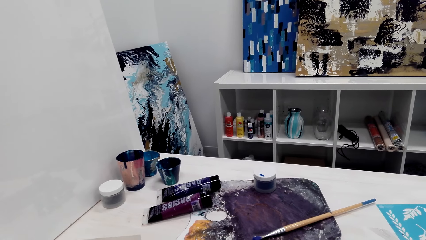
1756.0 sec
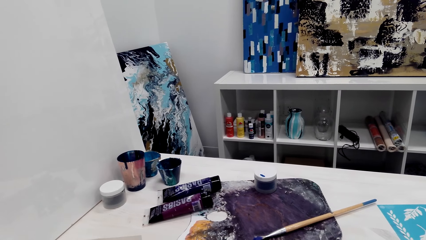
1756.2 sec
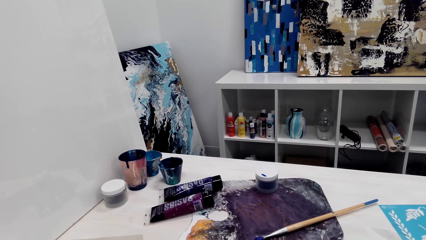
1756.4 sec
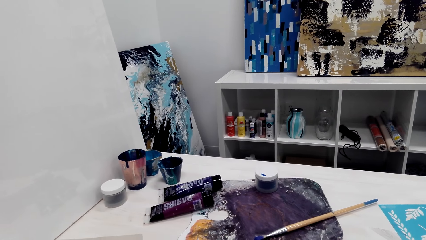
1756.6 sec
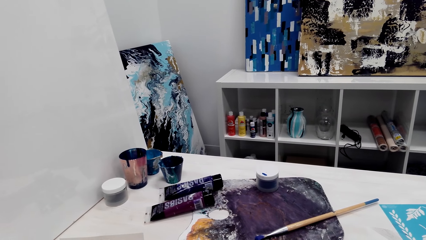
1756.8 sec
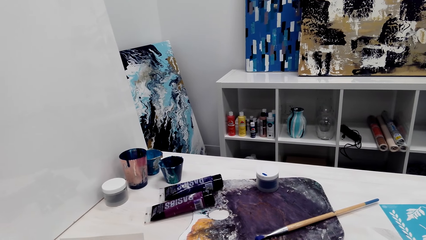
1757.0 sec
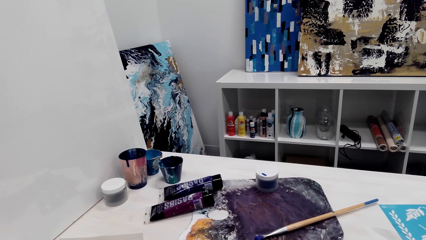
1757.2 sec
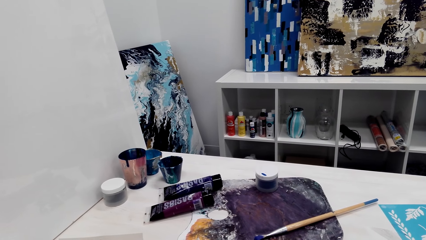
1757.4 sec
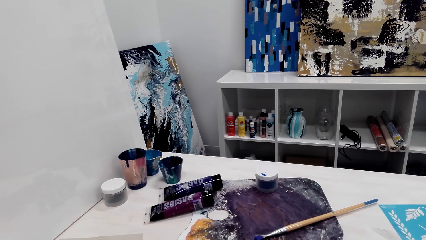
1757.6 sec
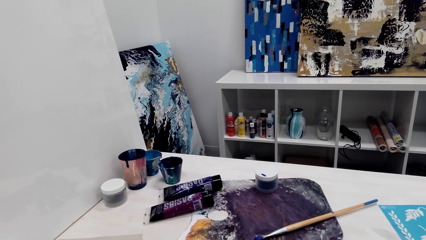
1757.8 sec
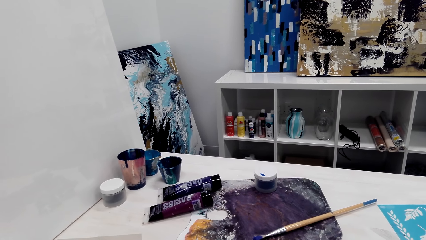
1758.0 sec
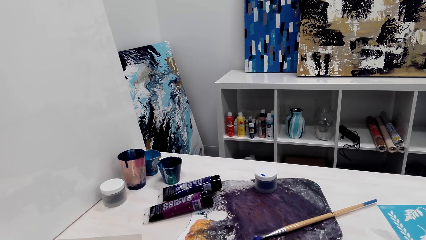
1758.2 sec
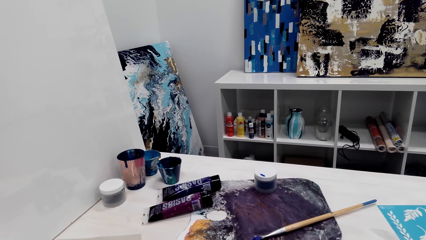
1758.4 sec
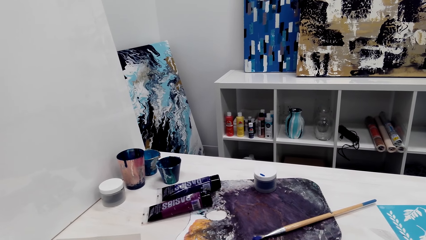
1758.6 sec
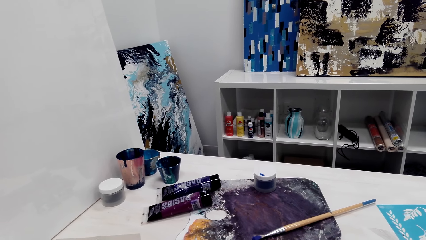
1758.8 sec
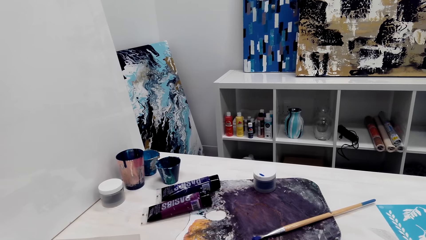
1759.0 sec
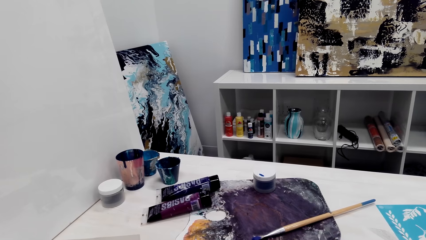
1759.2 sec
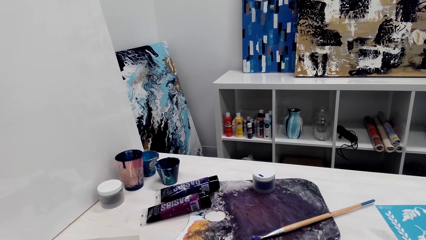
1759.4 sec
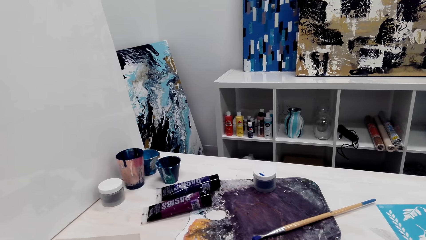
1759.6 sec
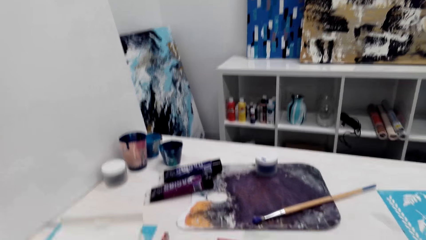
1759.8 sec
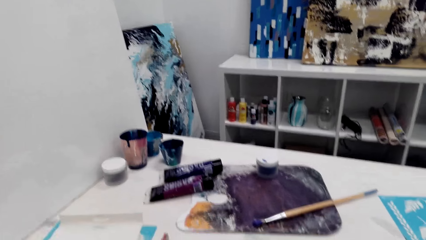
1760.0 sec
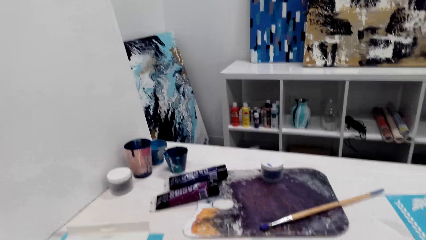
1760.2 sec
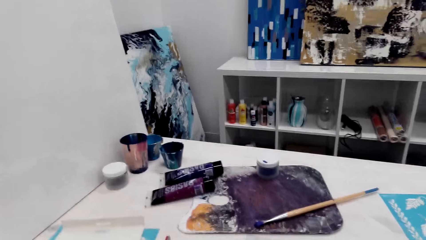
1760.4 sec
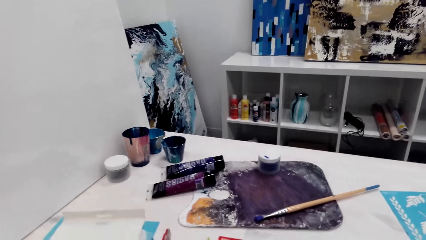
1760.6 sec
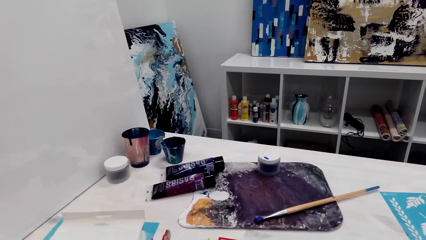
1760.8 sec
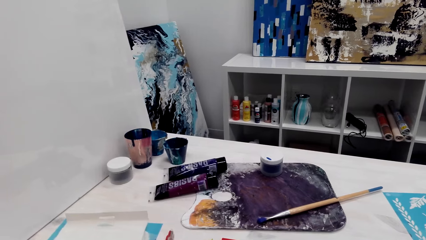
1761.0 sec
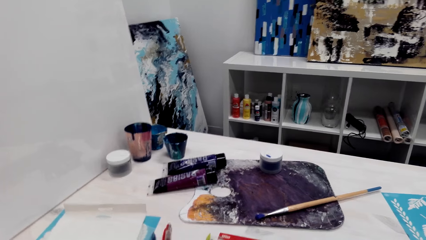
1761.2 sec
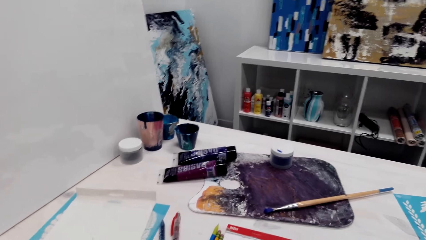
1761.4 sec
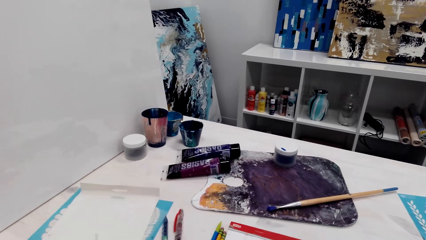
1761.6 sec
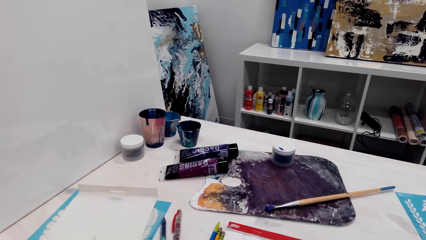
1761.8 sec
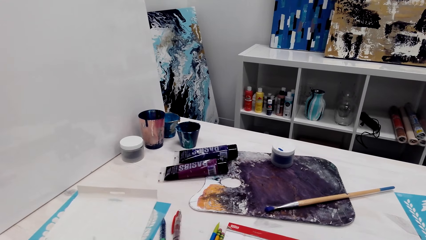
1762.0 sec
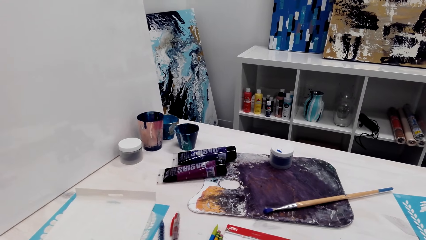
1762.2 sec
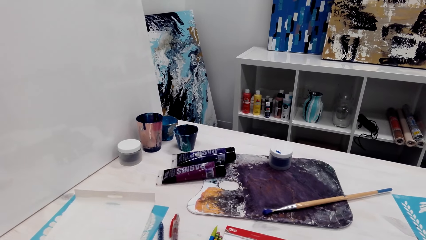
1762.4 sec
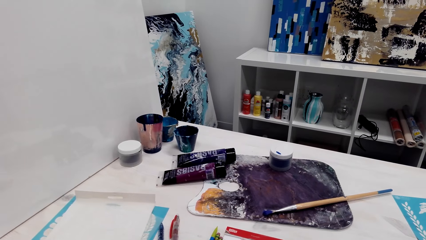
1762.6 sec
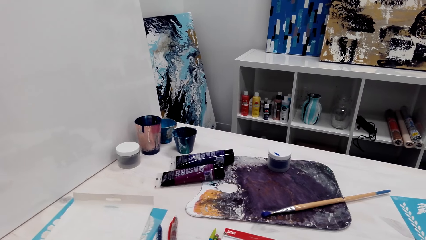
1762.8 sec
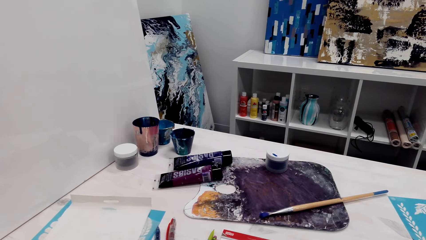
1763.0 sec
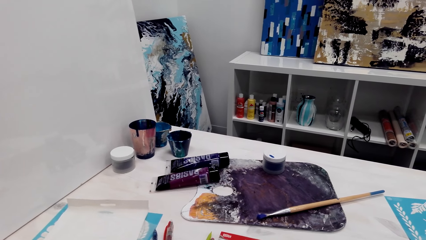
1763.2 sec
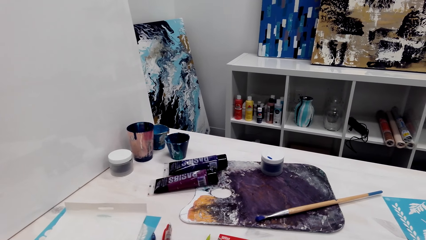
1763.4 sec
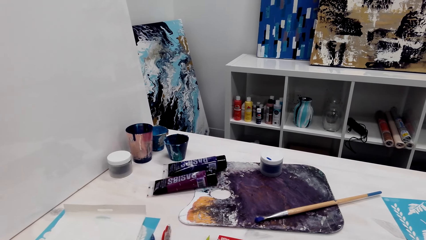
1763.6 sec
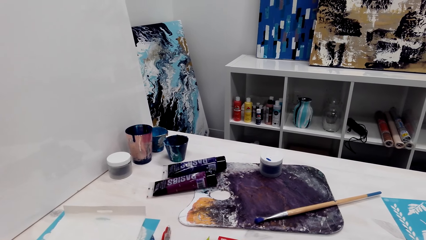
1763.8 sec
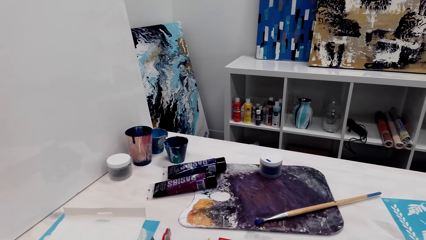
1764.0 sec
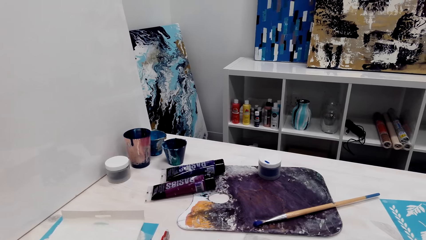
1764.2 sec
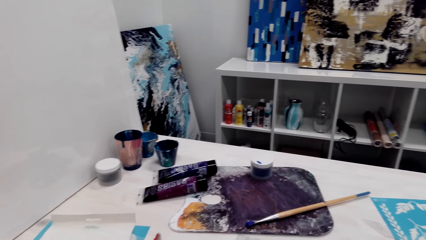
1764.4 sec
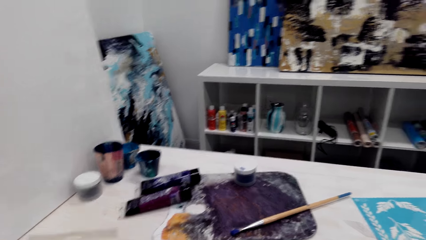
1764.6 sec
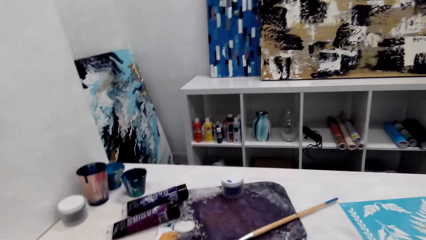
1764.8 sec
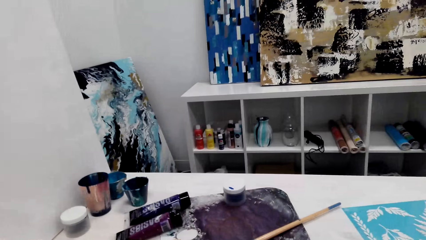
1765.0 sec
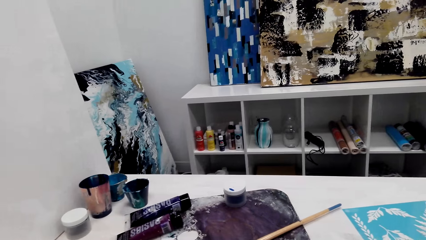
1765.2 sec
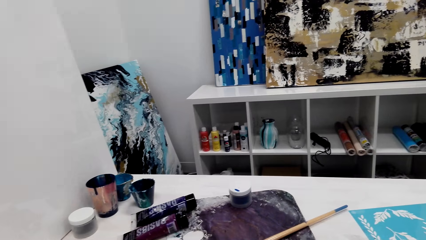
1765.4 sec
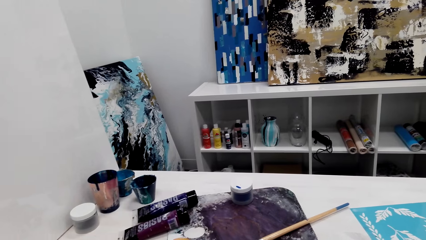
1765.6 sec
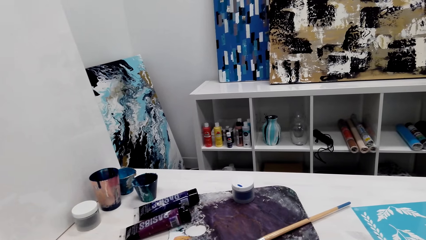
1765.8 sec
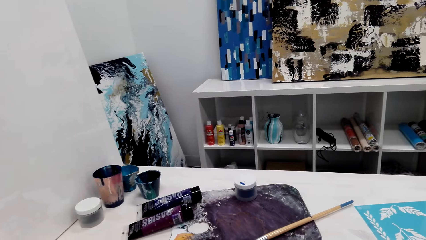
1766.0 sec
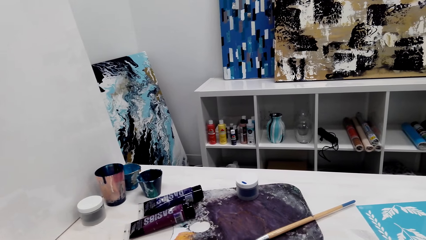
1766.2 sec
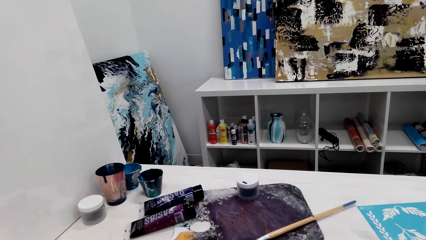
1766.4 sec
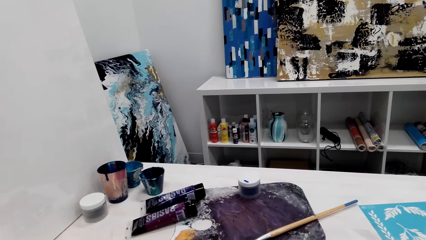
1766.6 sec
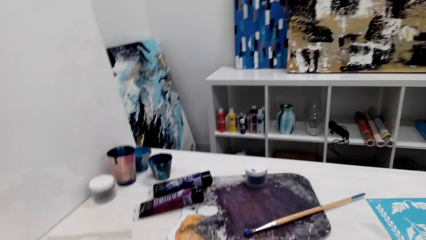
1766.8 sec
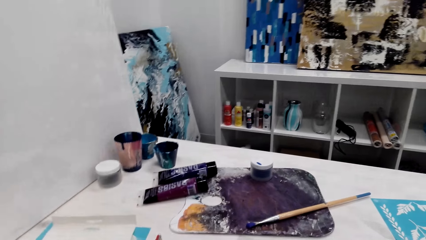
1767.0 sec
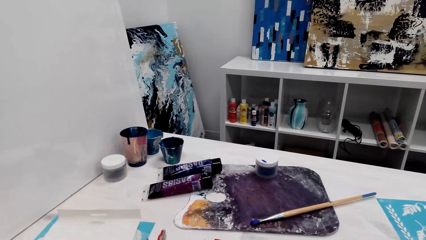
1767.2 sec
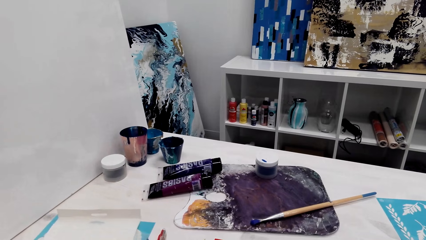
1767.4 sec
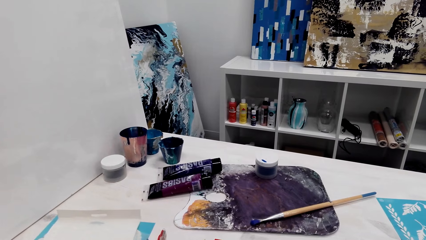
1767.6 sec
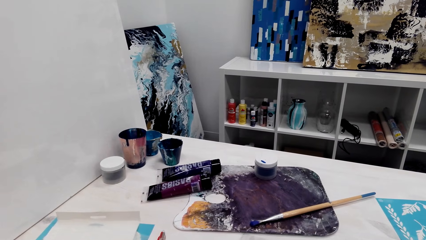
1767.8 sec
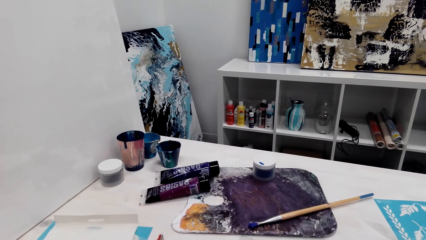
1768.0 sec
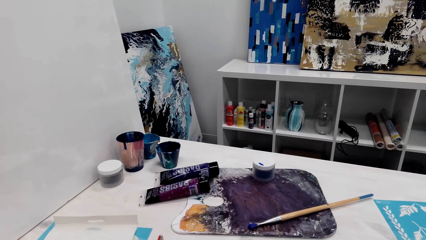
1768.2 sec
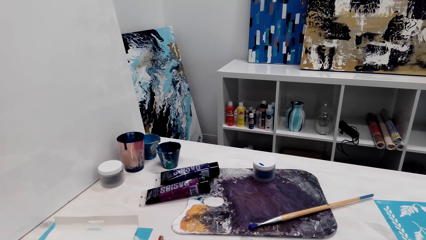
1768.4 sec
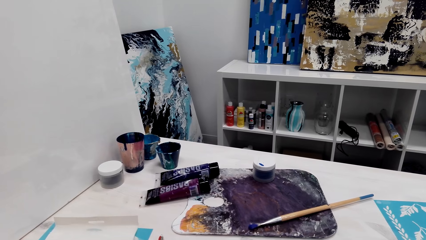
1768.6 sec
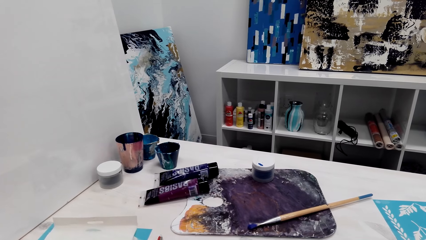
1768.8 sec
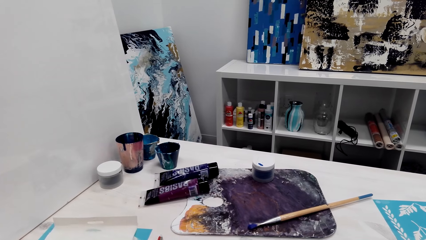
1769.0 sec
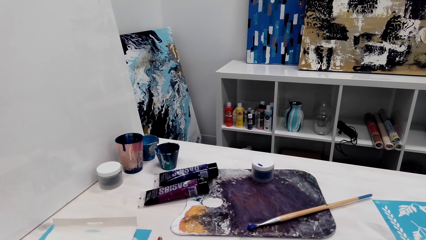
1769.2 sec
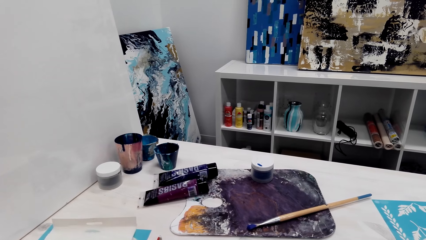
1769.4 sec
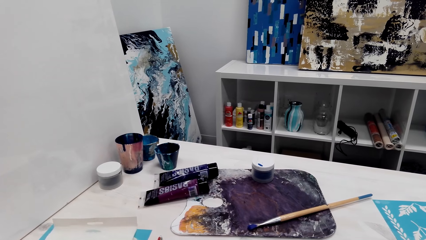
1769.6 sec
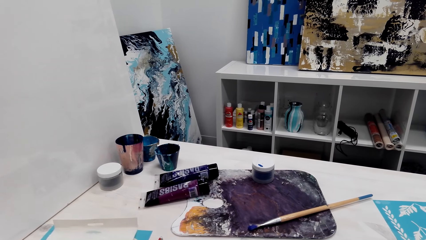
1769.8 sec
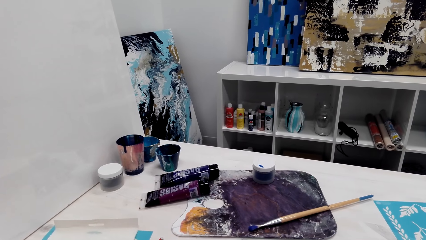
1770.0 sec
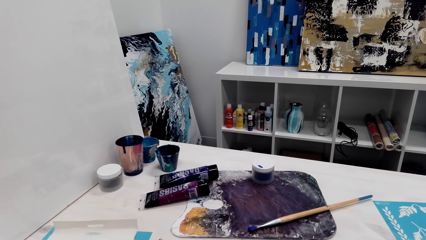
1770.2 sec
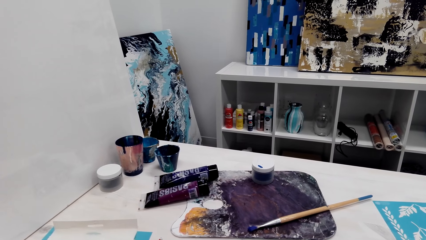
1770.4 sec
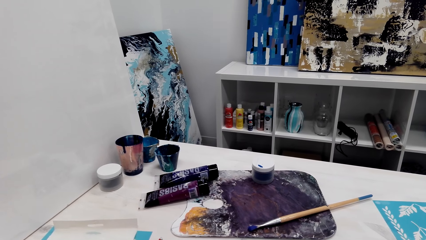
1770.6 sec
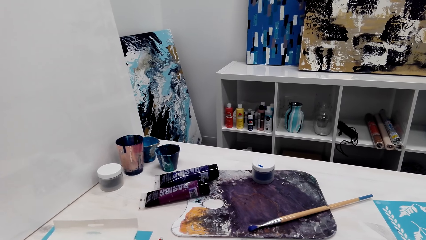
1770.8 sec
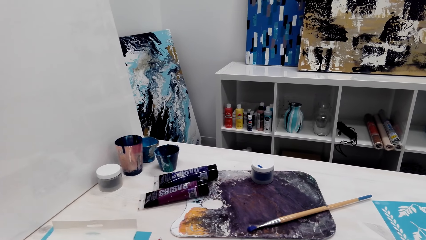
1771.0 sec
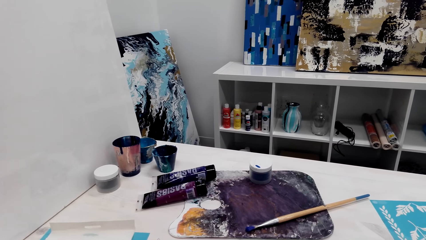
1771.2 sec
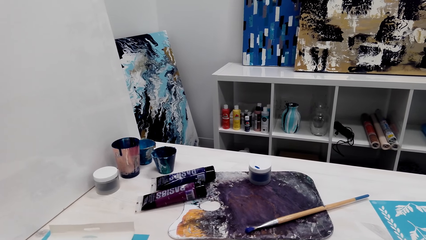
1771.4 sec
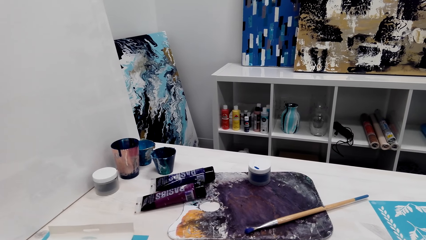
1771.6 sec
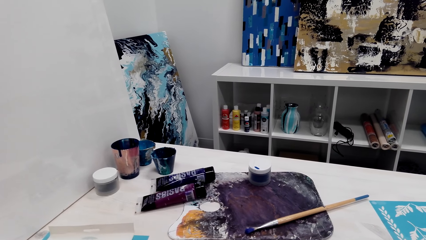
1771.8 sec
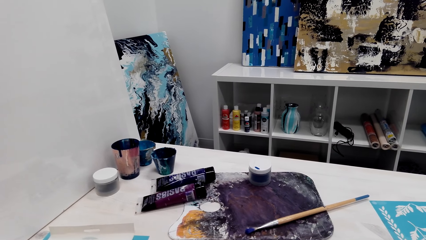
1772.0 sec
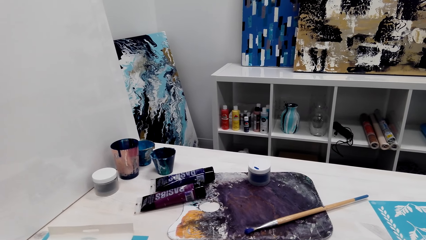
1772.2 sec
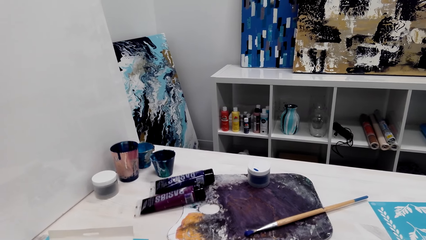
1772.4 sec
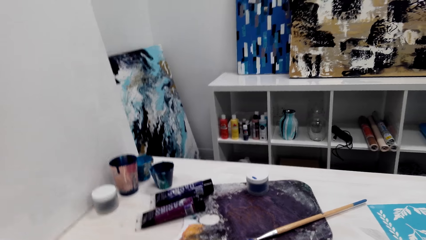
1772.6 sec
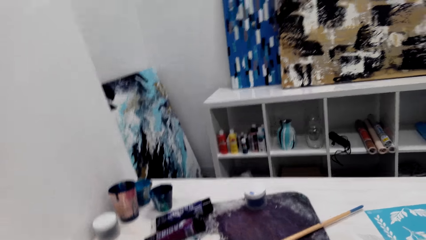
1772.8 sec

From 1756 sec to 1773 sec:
The camera wearer talks in the room. They look around.
